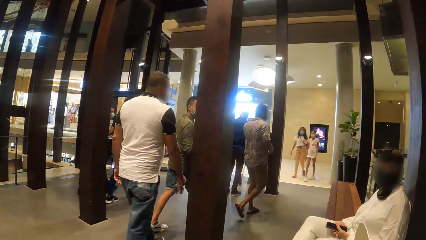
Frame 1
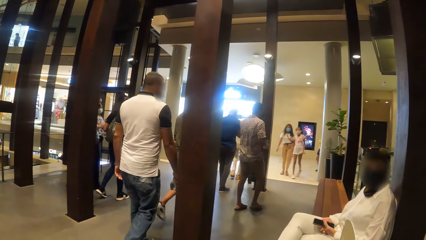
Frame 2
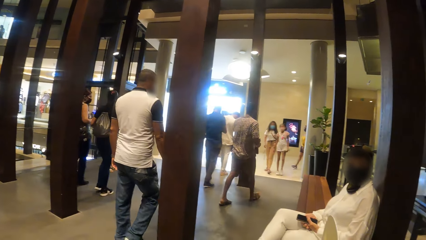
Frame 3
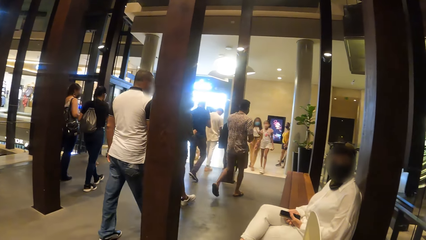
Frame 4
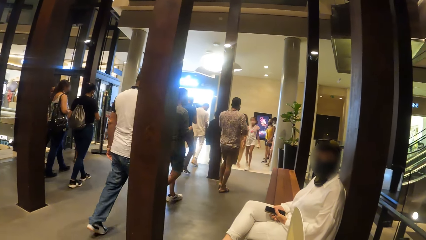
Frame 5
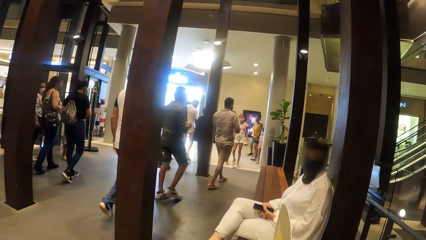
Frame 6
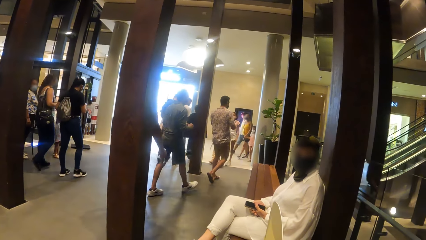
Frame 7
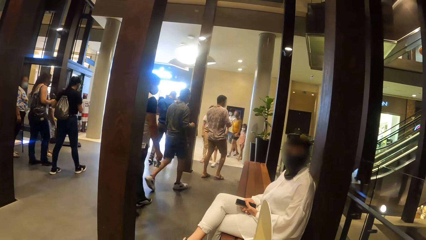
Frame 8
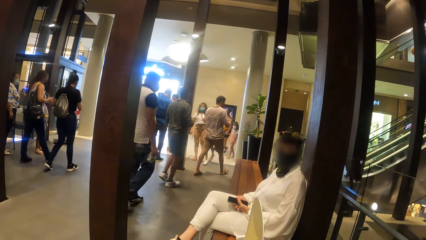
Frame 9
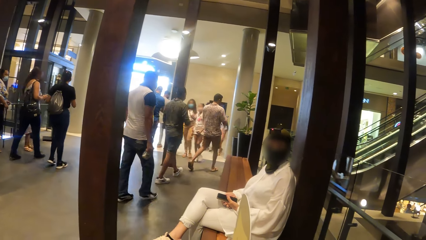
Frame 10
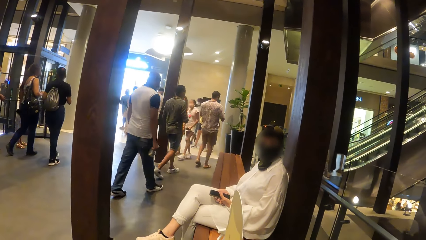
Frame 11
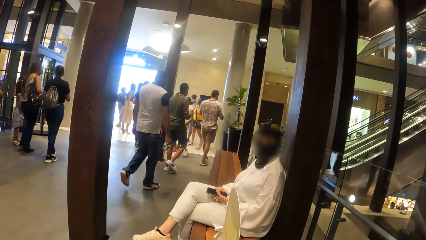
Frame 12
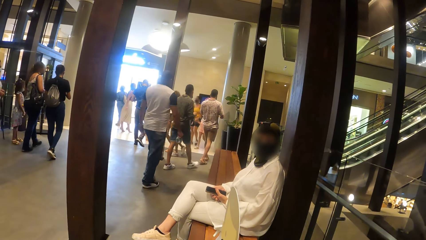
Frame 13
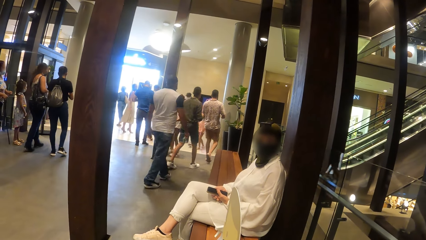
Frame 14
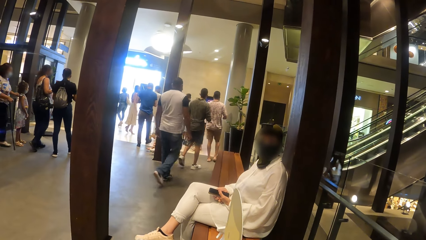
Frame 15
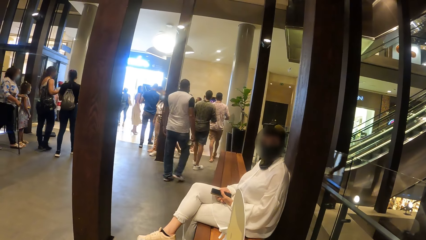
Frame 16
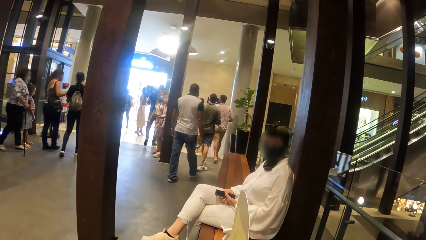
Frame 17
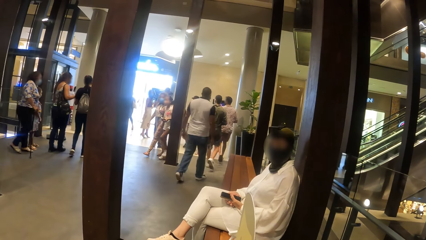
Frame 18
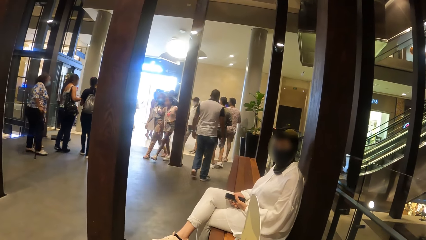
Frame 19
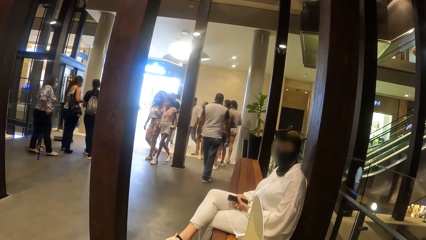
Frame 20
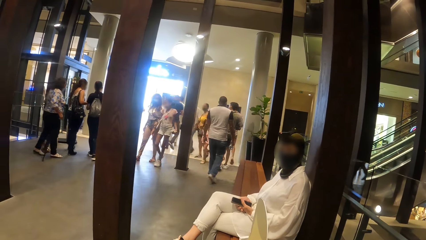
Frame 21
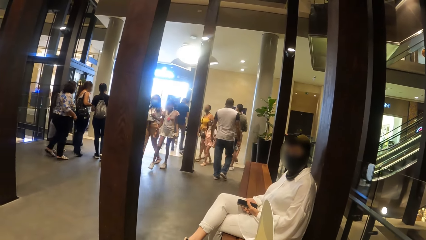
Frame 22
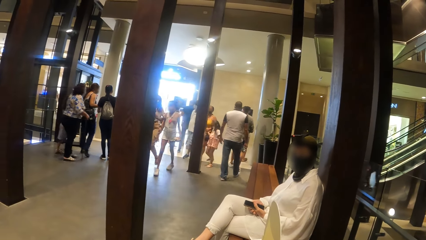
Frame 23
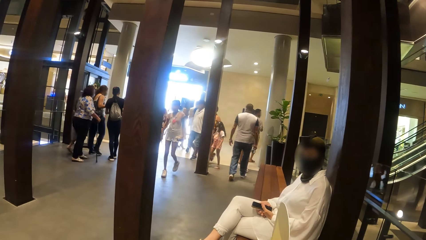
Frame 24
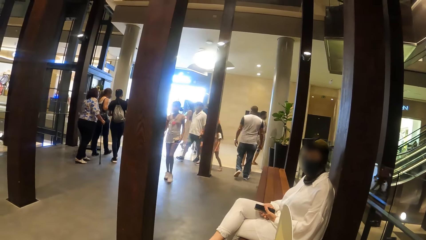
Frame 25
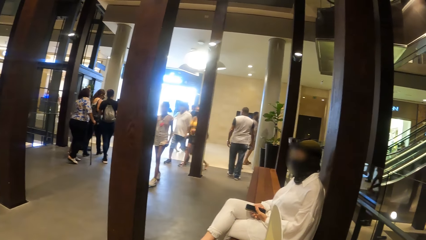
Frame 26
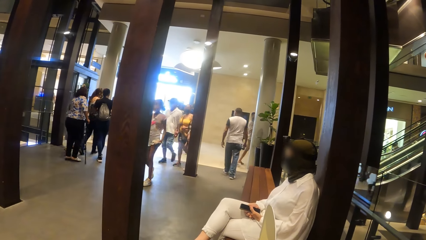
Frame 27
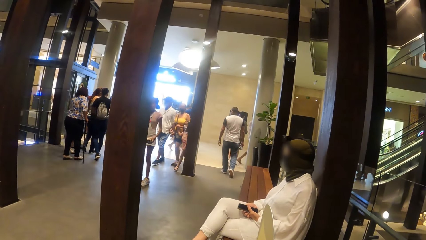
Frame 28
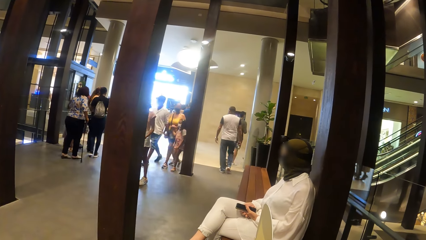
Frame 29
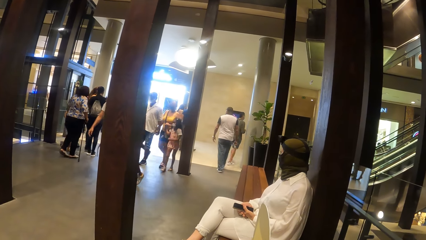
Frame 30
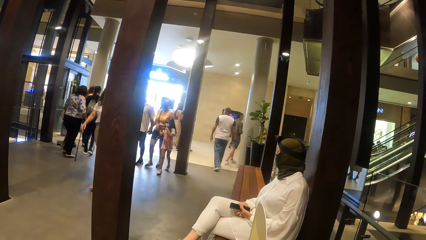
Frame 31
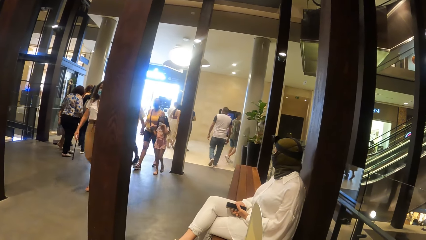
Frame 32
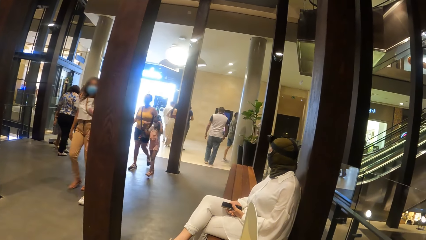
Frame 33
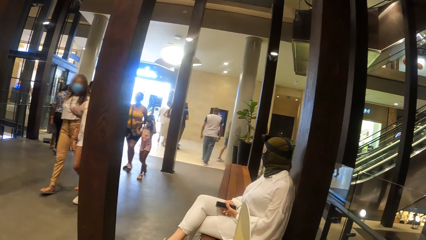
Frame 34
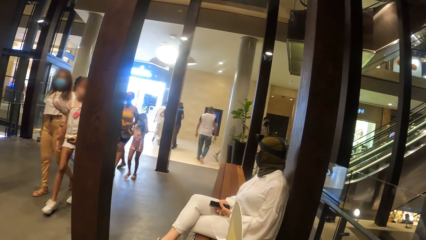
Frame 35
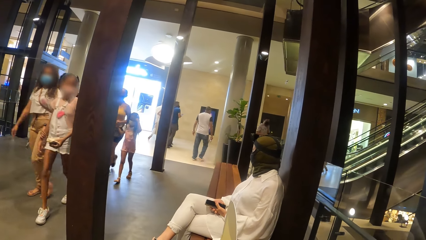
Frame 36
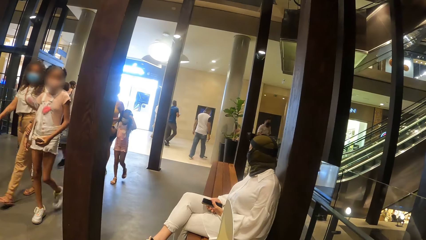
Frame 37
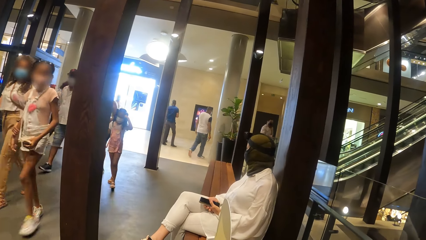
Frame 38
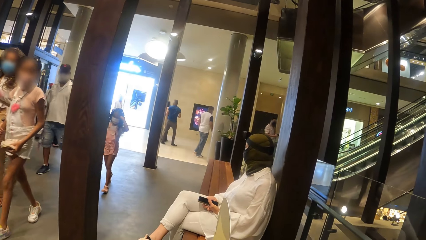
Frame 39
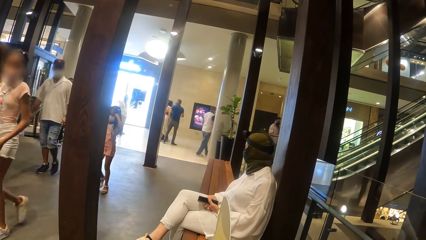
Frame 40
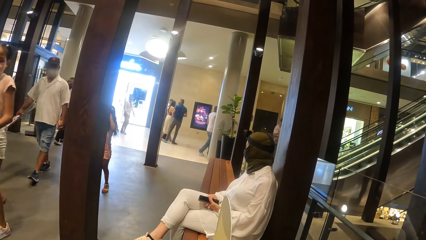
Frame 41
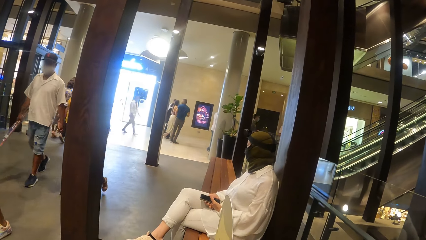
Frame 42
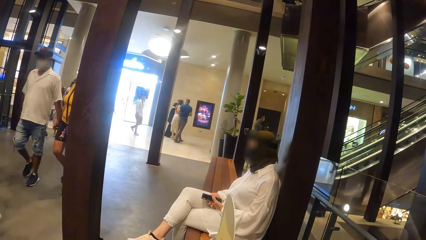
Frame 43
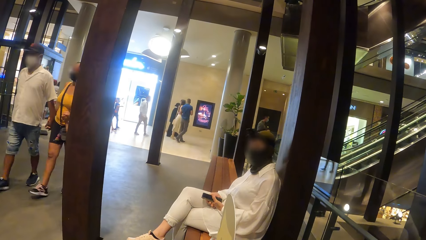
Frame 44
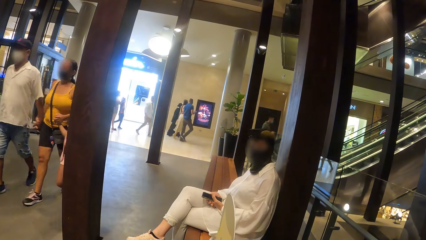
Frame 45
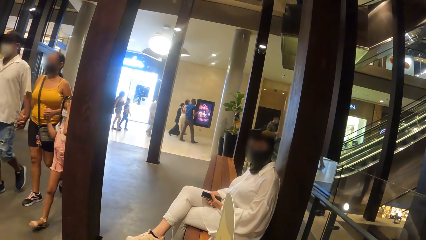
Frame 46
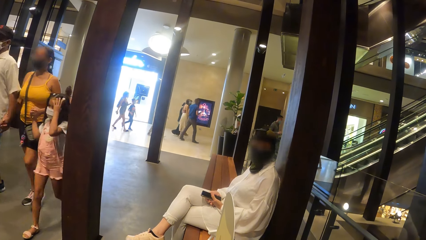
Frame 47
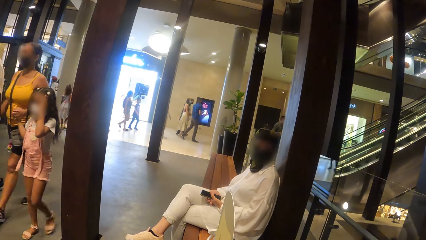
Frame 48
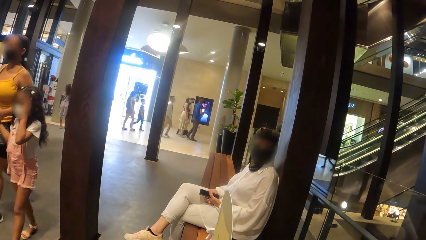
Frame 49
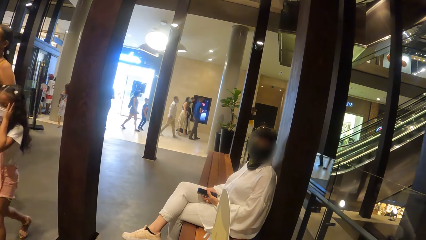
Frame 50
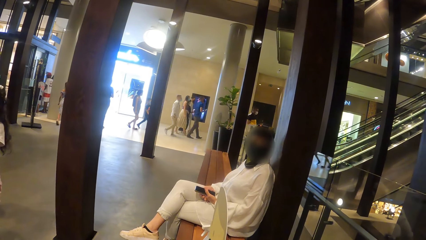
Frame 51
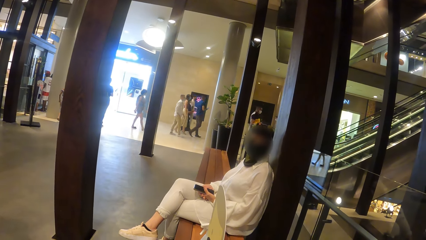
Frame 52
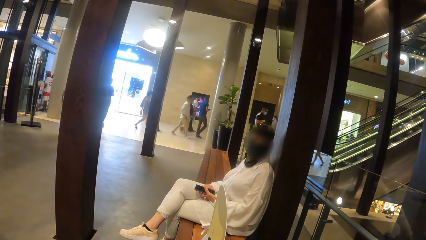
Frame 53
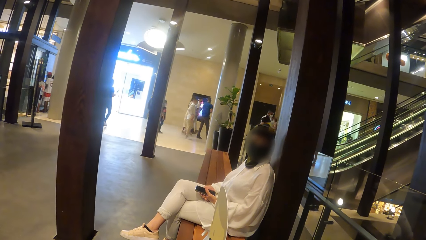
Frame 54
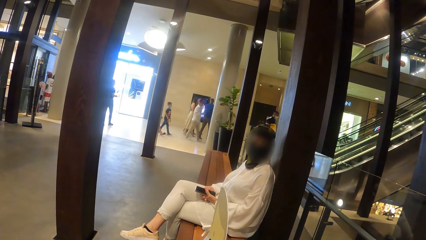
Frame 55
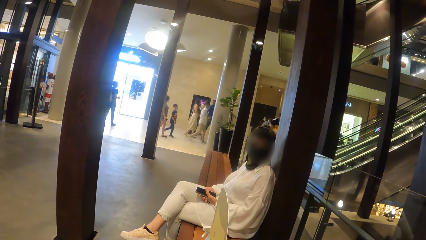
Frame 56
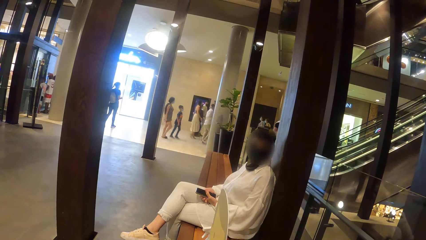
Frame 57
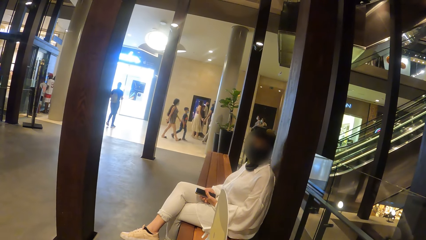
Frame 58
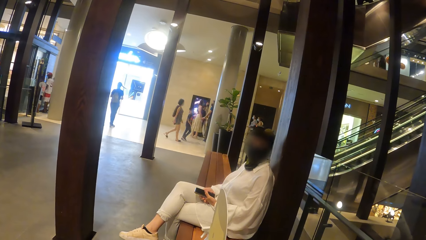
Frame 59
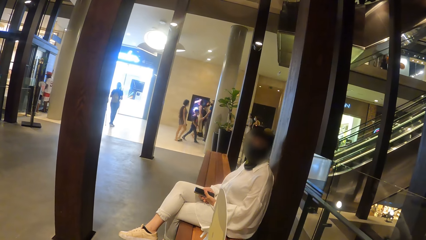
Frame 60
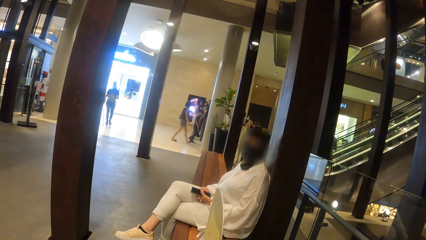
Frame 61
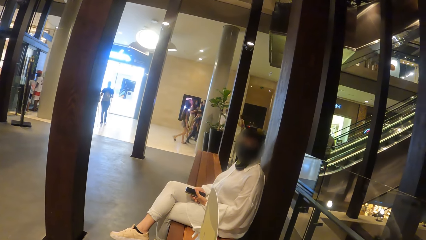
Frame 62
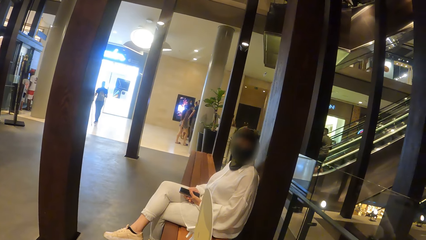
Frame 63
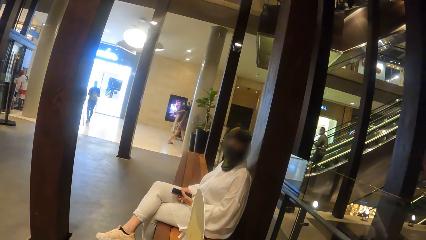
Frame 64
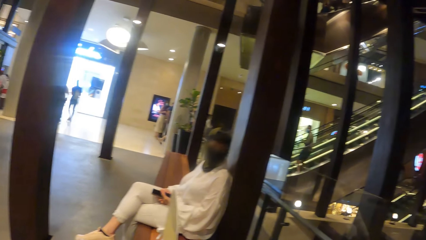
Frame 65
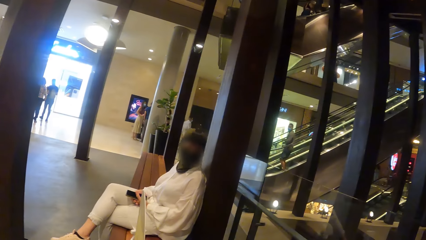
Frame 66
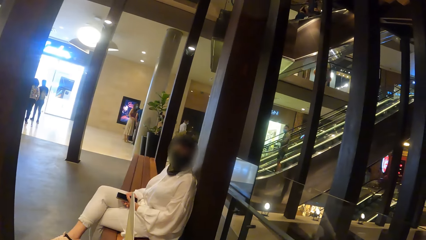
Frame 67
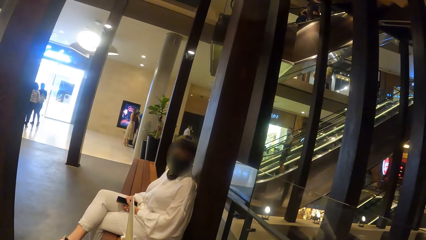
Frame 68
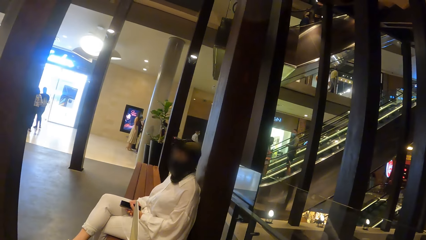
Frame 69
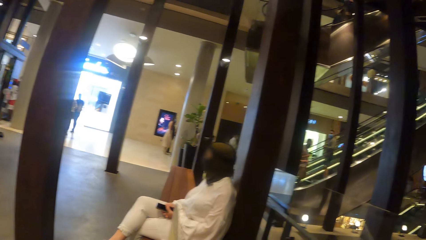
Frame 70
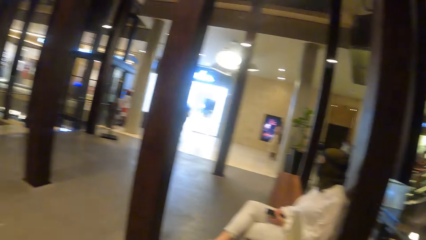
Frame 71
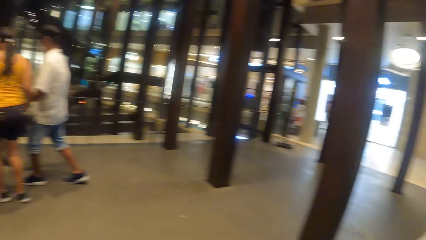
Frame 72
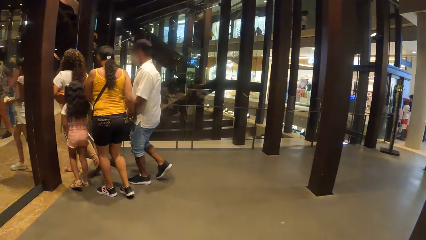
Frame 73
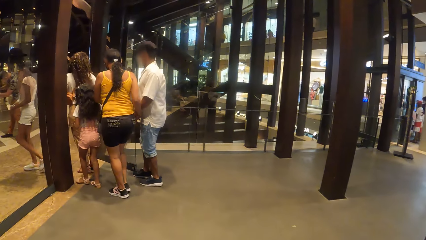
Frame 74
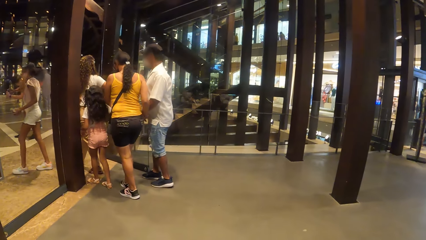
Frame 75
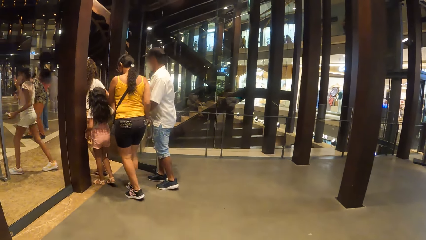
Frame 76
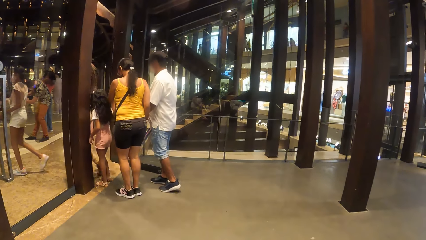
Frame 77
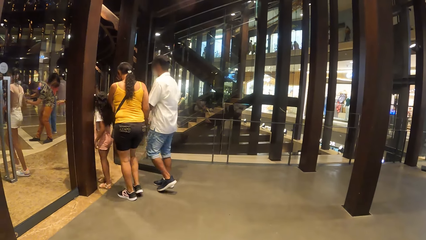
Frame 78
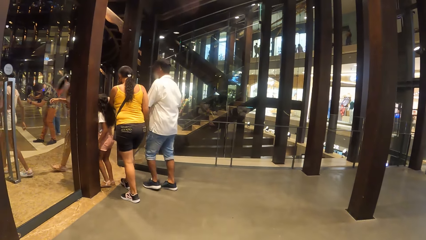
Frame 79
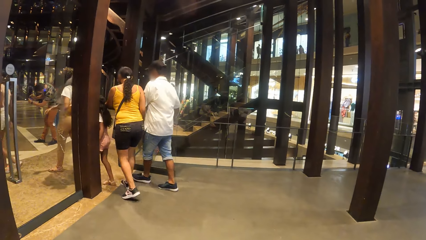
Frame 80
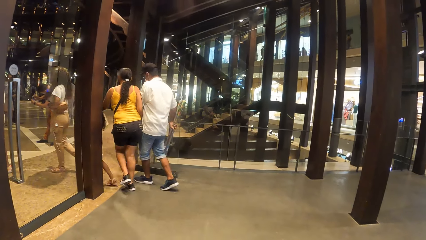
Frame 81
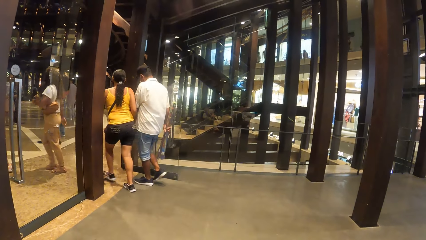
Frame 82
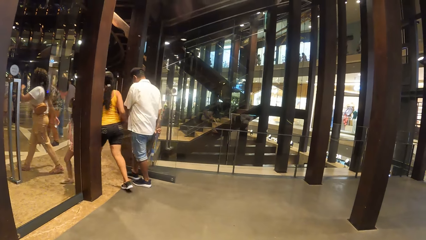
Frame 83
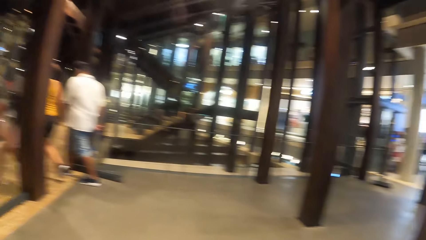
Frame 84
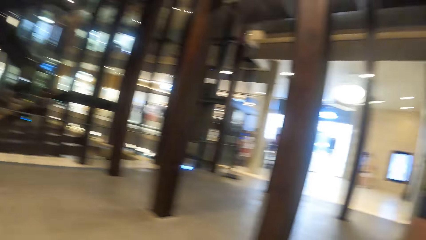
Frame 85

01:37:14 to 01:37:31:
The camera wearer interacts with the woman.
